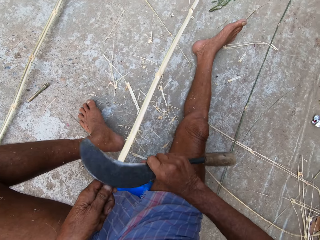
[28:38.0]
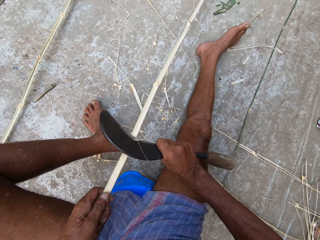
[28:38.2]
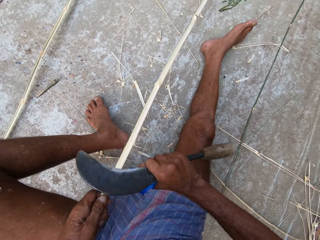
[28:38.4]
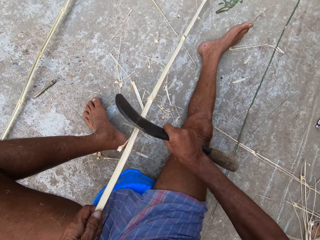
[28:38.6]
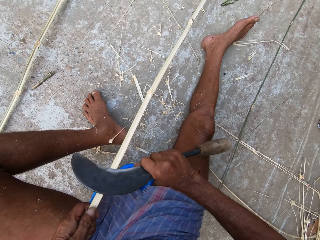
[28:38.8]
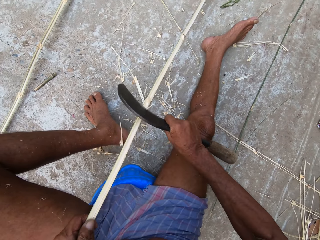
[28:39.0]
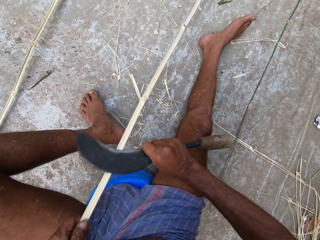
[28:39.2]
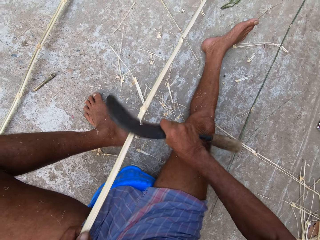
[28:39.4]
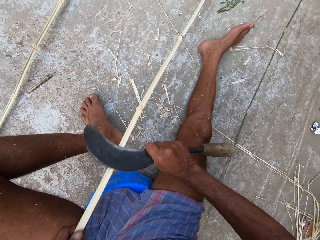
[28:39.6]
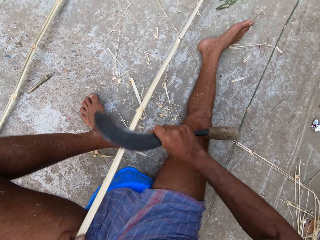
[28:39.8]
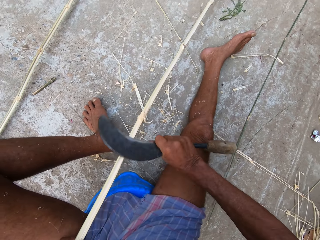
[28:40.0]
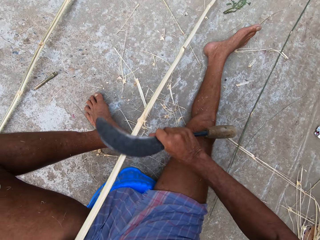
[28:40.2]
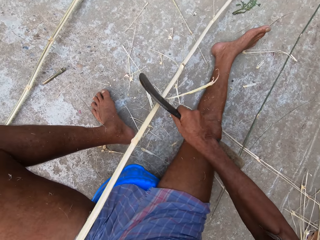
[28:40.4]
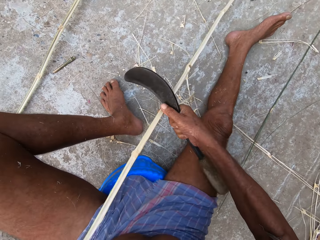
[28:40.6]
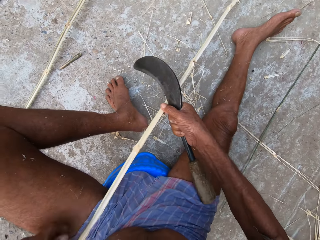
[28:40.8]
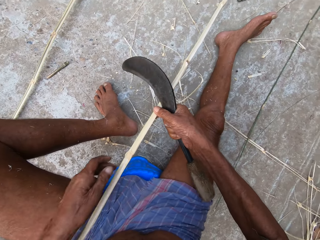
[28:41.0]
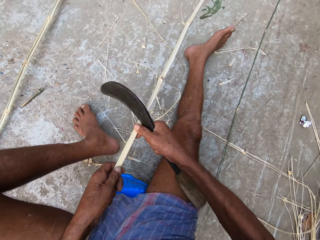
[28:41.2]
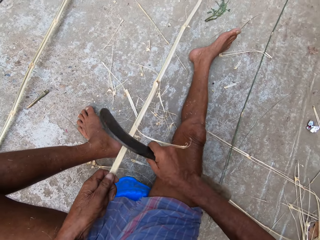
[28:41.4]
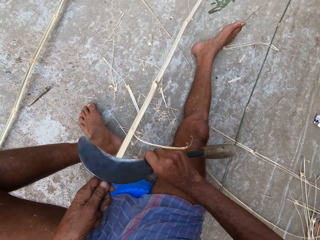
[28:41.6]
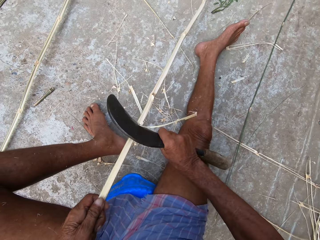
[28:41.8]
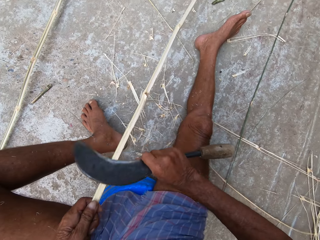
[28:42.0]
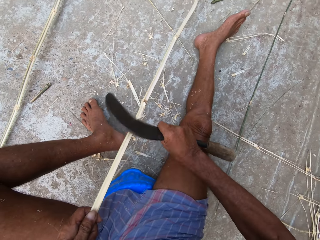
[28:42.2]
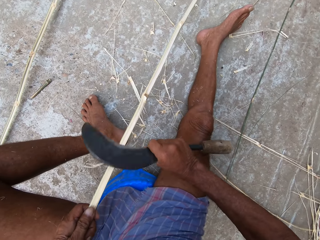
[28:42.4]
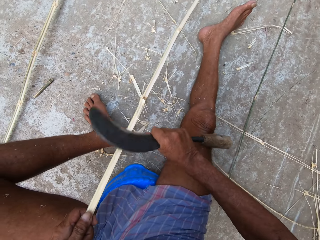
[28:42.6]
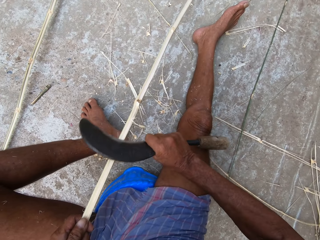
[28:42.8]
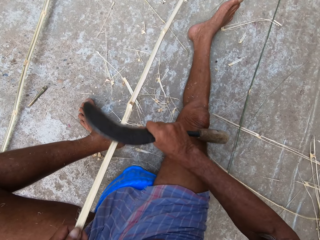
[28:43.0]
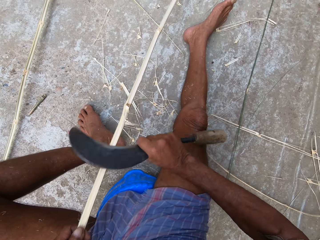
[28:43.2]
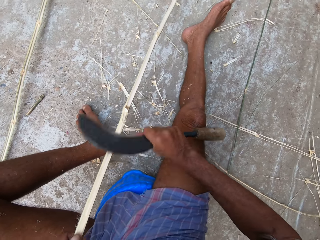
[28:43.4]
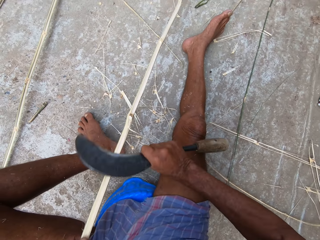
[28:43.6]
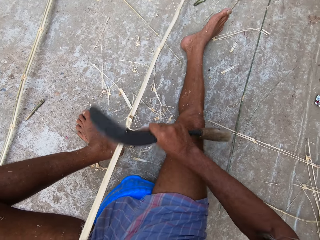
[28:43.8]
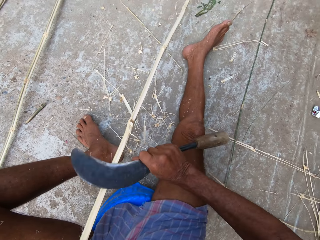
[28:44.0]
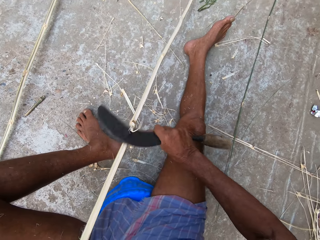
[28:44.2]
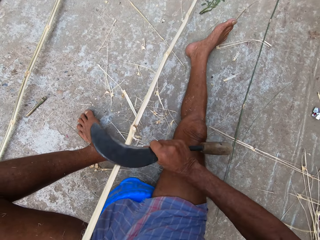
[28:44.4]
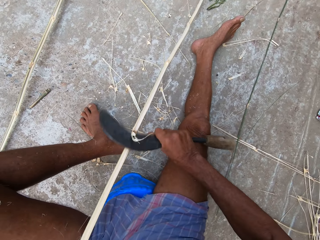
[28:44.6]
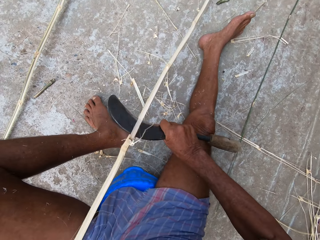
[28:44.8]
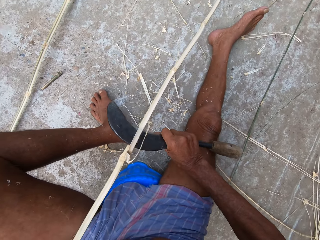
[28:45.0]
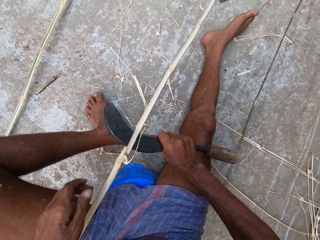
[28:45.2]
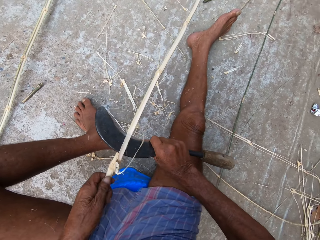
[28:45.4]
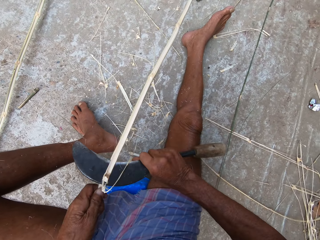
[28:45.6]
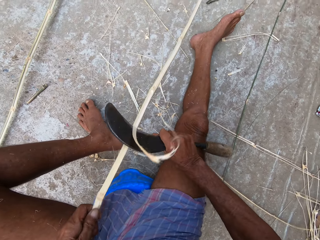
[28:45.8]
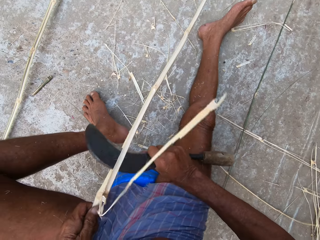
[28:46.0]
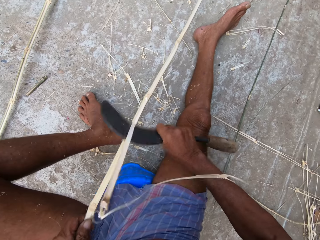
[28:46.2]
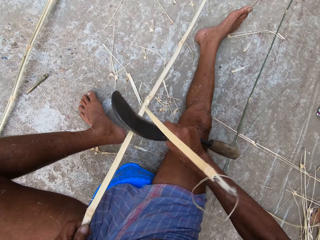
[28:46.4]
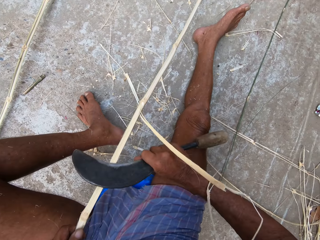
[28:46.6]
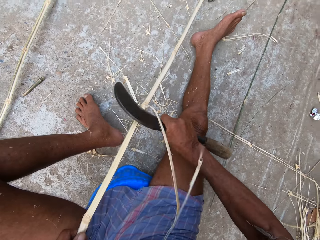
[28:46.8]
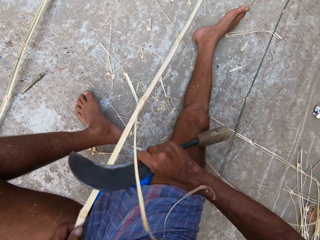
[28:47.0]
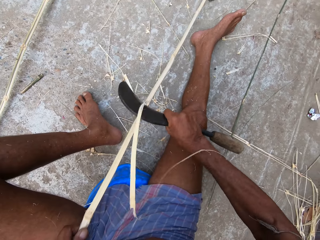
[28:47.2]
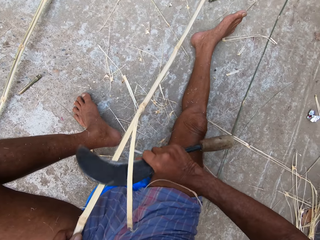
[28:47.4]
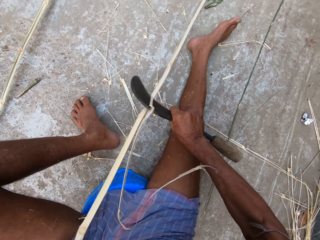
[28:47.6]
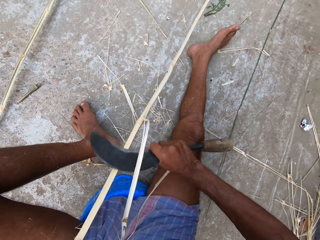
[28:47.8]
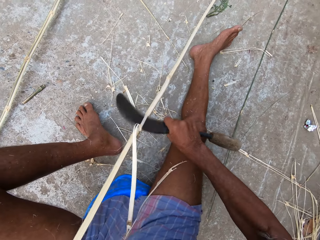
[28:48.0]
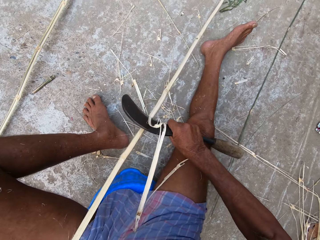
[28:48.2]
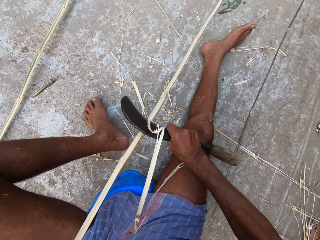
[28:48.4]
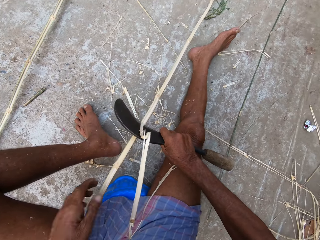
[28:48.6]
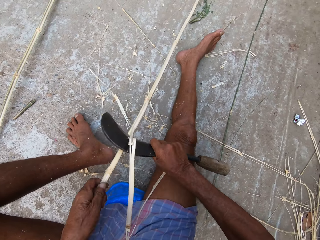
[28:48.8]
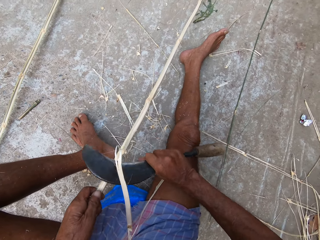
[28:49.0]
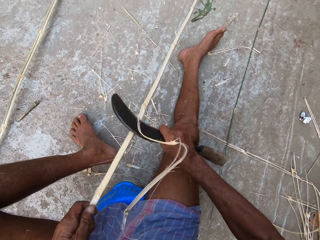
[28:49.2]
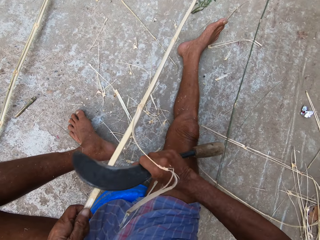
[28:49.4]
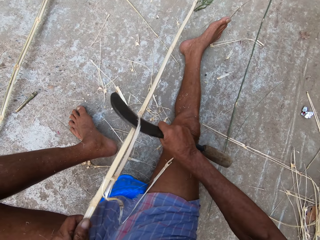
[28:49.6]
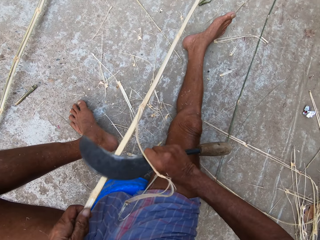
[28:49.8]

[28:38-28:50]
The camera wearer chops off the bamboo.

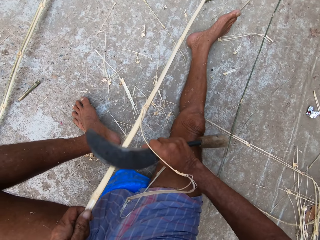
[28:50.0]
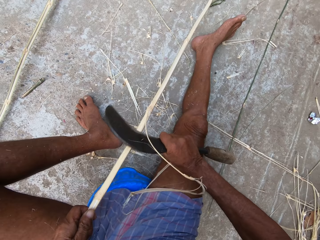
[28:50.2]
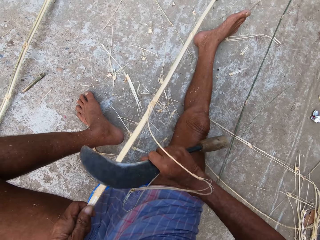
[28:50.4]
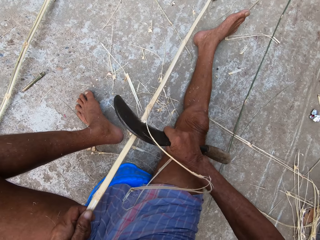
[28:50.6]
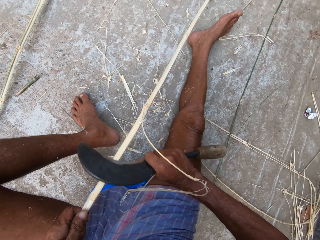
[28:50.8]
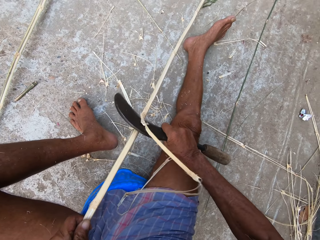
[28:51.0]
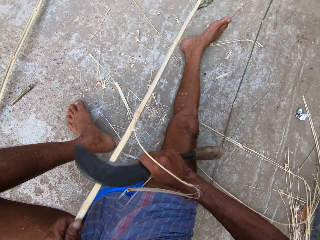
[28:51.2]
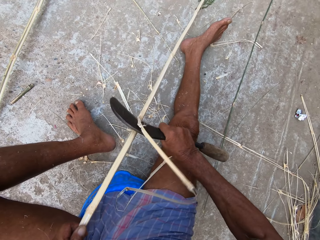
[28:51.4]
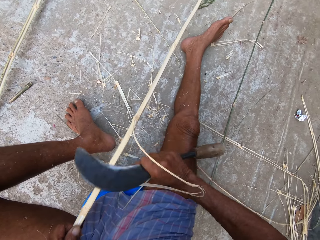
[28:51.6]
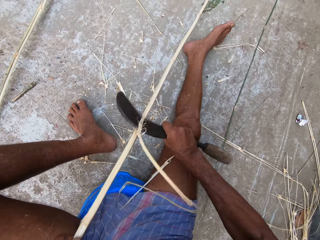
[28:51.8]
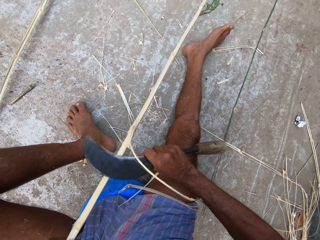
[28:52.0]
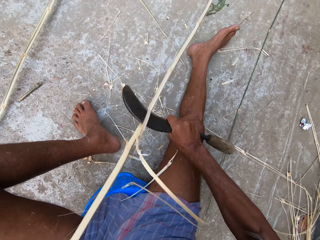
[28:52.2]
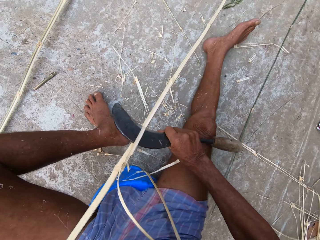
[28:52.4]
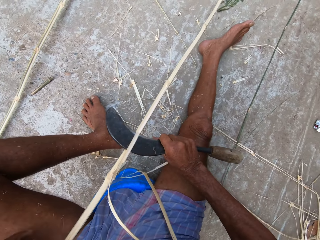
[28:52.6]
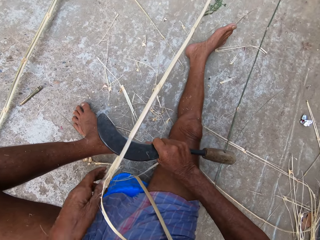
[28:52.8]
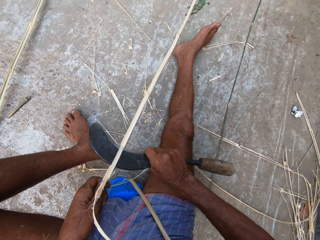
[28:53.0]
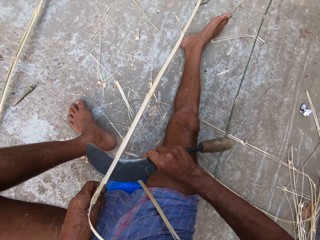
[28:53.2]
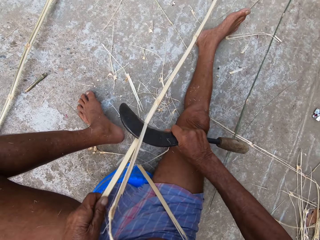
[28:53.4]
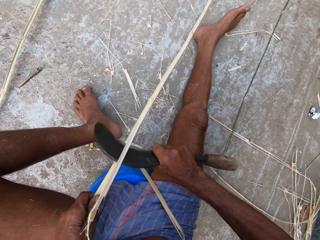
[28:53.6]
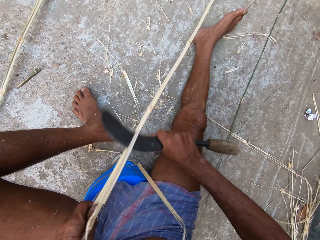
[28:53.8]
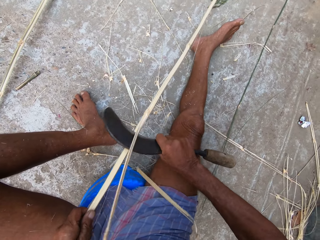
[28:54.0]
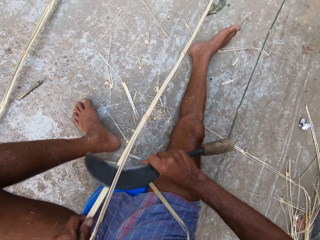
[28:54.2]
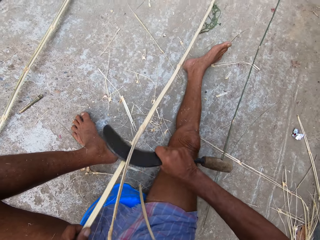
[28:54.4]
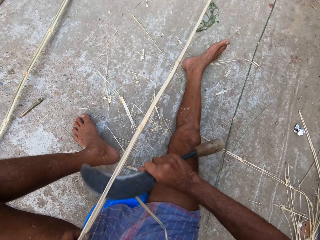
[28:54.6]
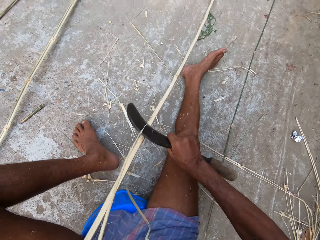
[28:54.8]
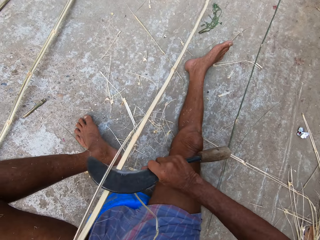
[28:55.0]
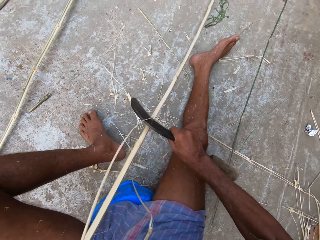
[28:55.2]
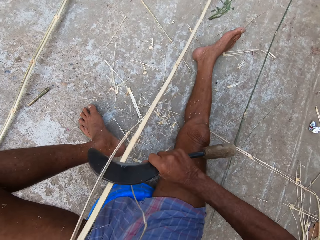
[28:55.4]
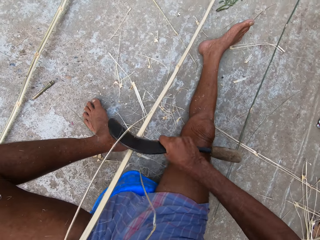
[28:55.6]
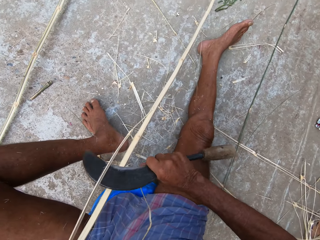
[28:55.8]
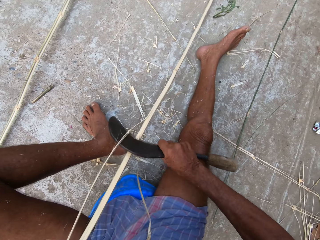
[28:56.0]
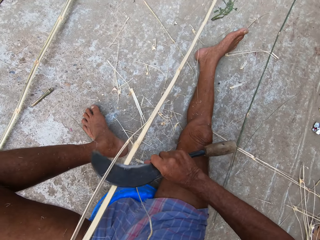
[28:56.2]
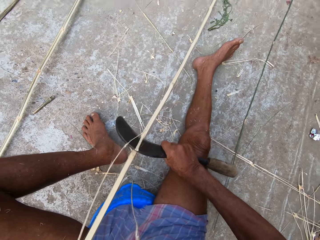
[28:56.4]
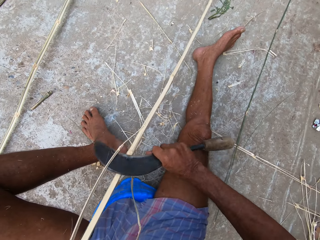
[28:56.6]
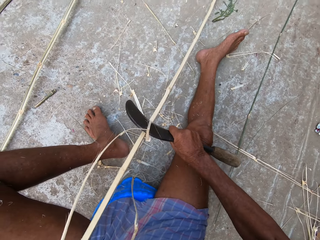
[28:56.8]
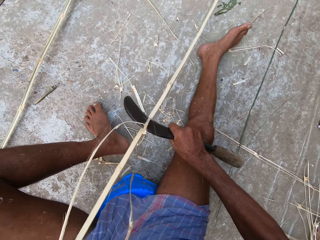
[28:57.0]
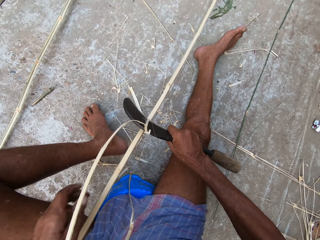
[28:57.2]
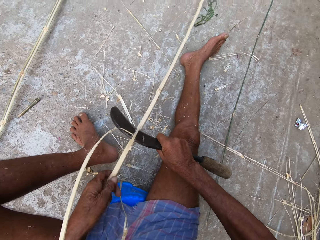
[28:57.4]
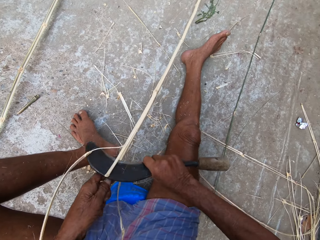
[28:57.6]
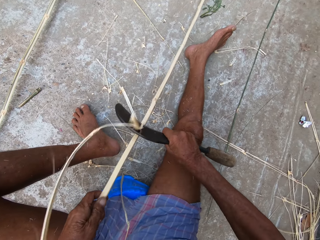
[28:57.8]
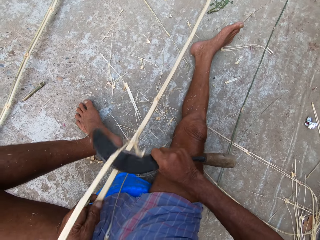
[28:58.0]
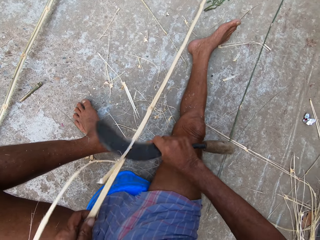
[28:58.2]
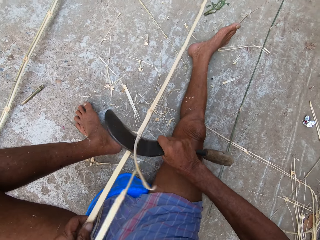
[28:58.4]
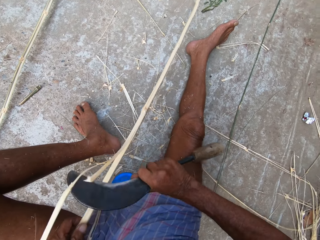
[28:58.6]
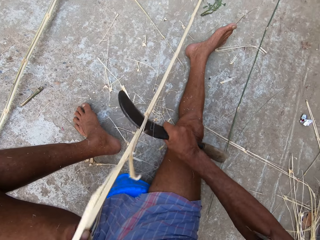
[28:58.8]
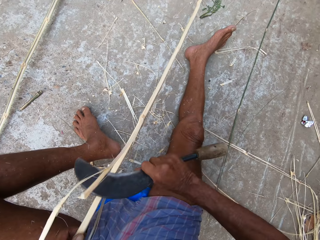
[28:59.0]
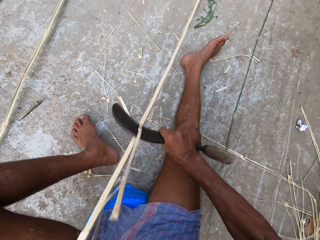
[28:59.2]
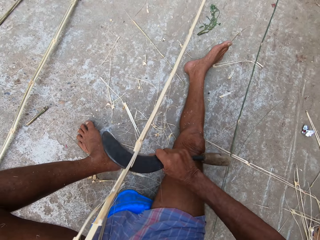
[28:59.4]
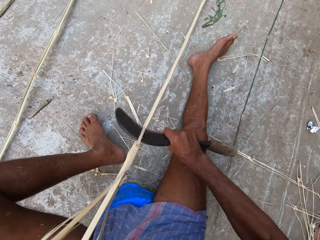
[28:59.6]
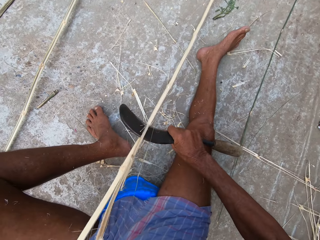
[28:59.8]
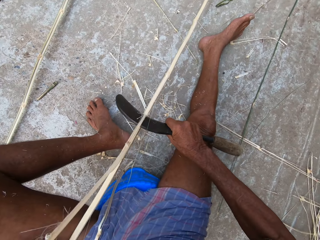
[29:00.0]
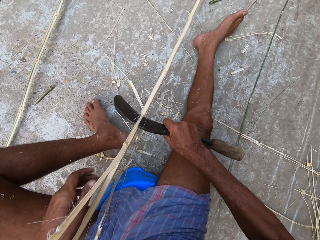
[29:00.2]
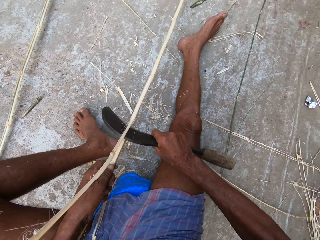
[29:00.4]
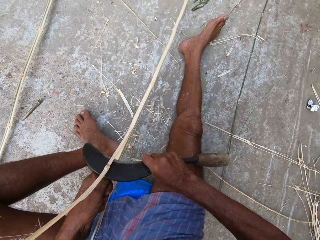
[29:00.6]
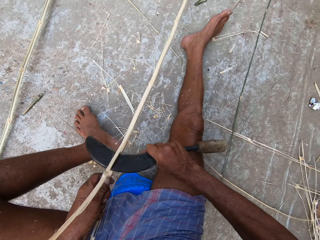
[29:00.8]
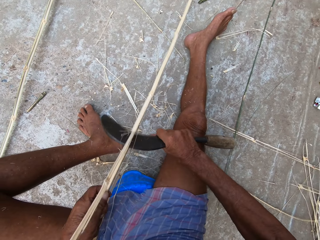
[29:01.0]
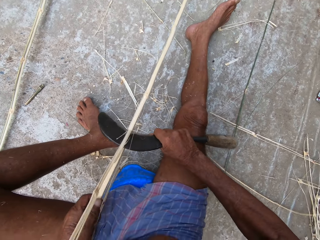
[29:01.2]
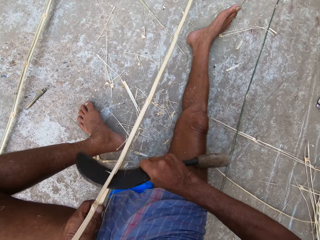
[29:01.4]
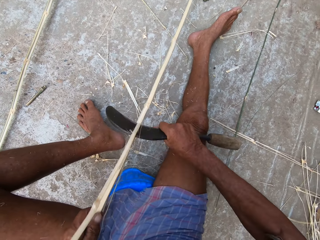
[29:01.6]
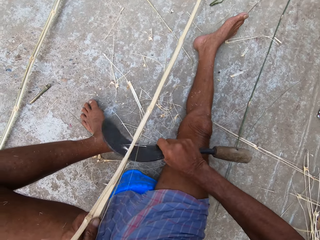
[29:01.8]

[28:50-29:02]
The camera wearer holds the bamboo stick. They chop off the bamboo.
